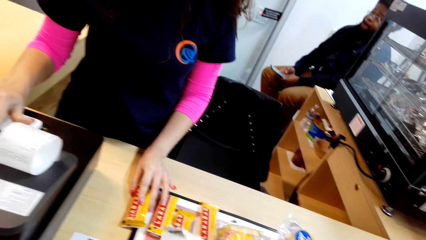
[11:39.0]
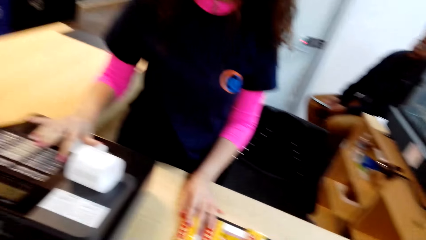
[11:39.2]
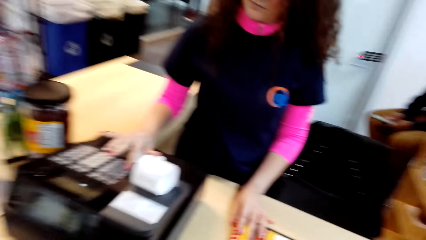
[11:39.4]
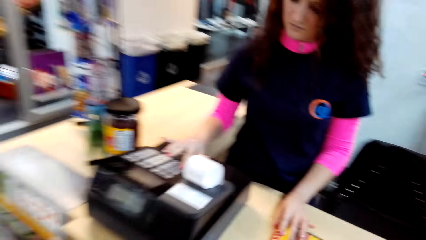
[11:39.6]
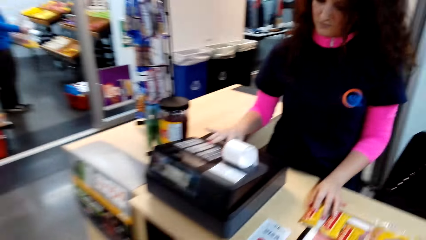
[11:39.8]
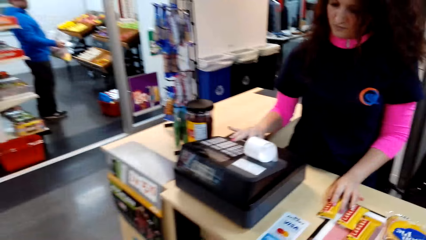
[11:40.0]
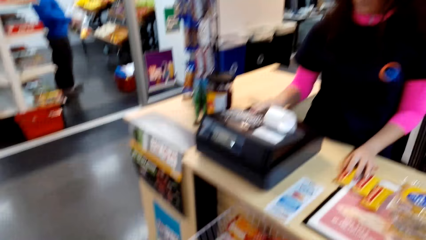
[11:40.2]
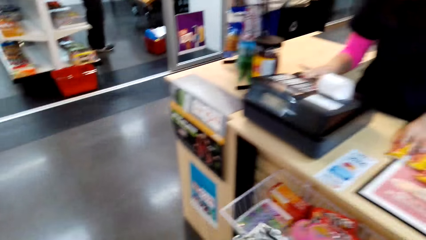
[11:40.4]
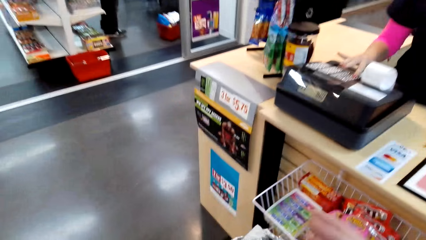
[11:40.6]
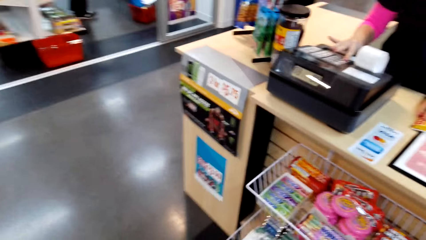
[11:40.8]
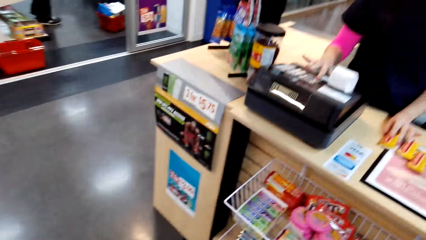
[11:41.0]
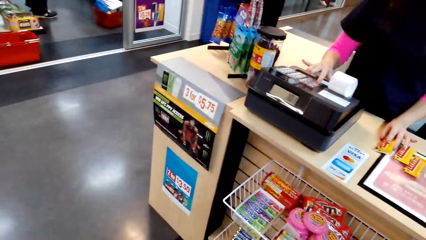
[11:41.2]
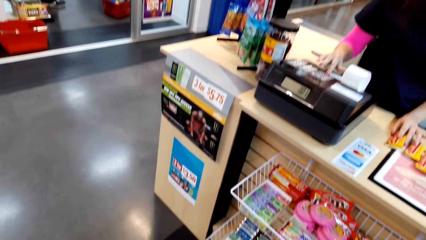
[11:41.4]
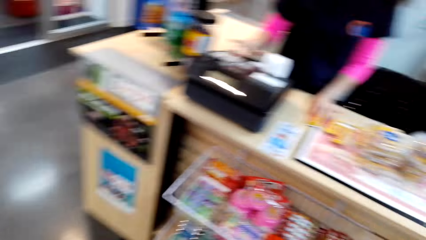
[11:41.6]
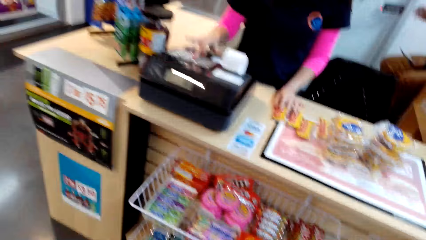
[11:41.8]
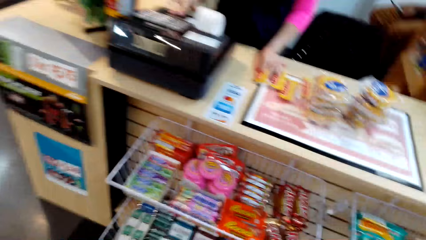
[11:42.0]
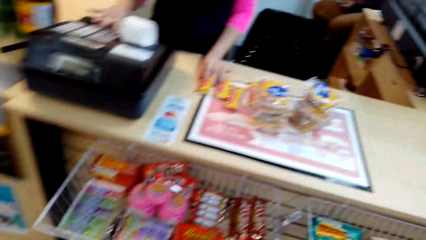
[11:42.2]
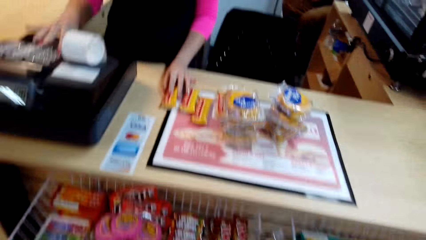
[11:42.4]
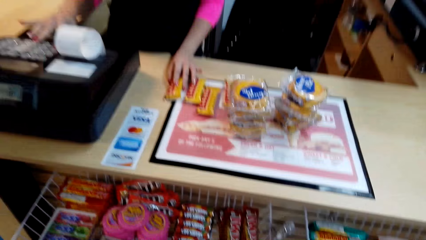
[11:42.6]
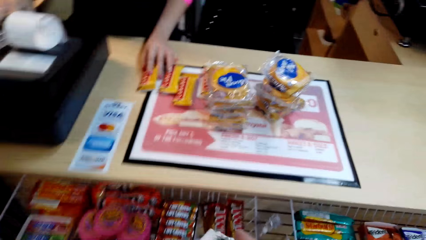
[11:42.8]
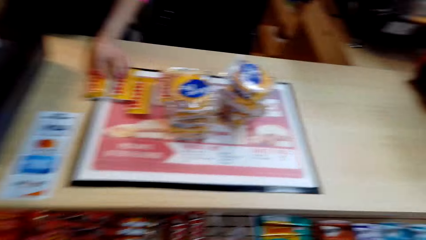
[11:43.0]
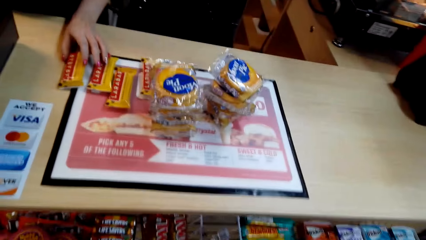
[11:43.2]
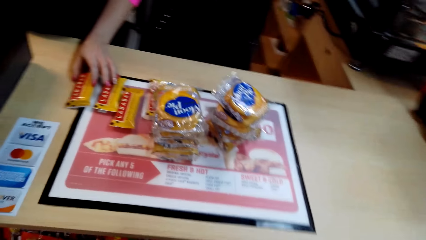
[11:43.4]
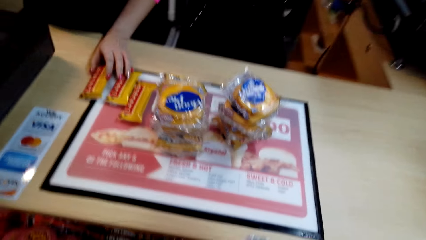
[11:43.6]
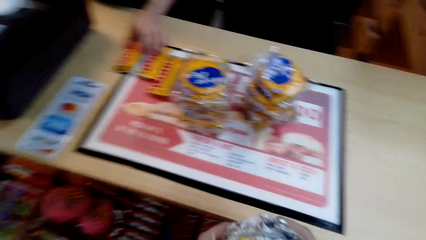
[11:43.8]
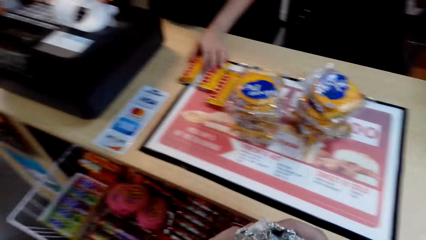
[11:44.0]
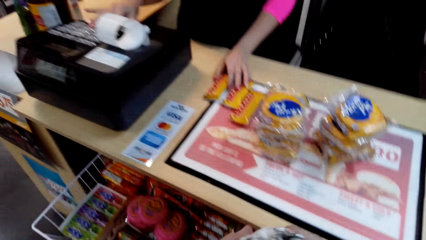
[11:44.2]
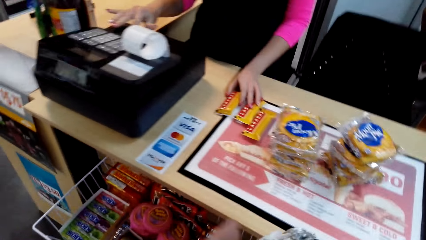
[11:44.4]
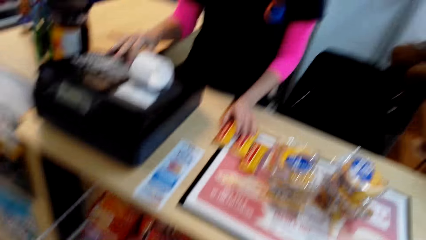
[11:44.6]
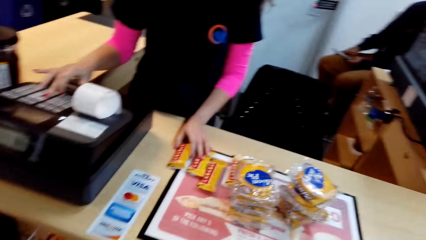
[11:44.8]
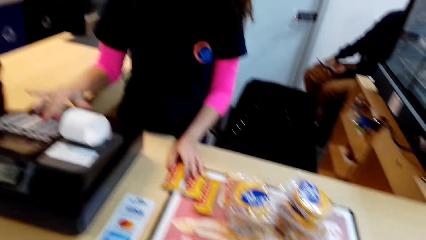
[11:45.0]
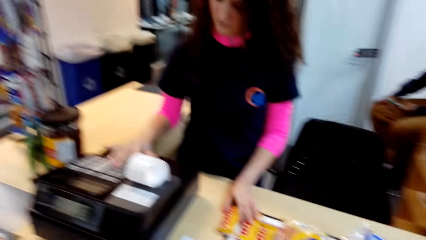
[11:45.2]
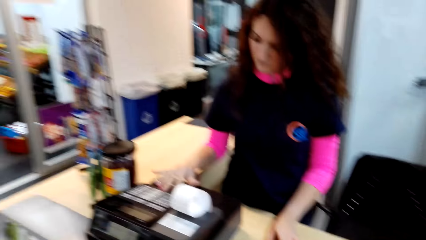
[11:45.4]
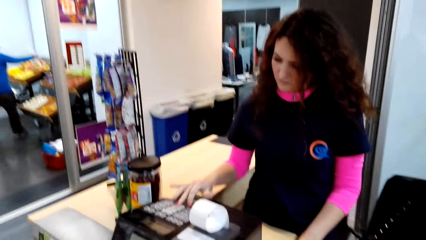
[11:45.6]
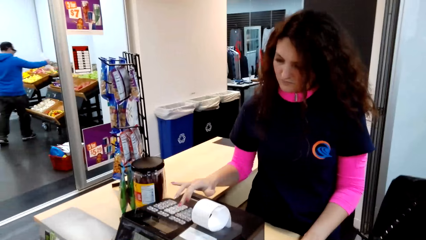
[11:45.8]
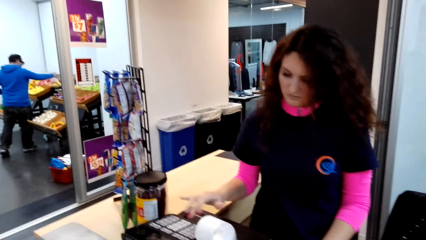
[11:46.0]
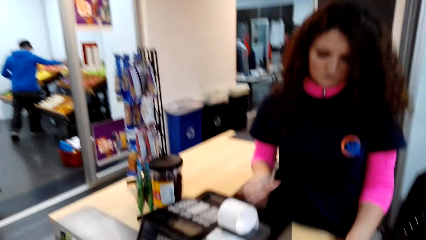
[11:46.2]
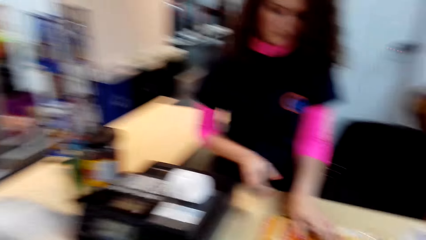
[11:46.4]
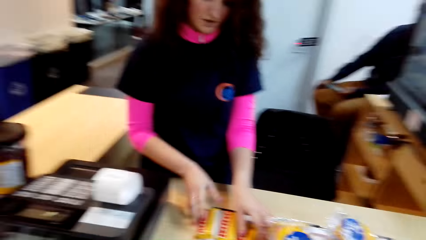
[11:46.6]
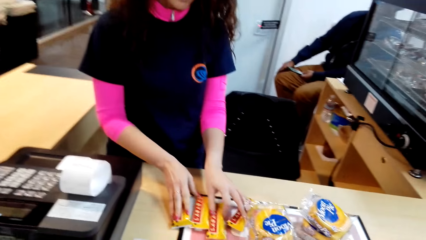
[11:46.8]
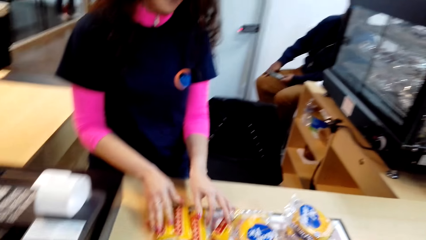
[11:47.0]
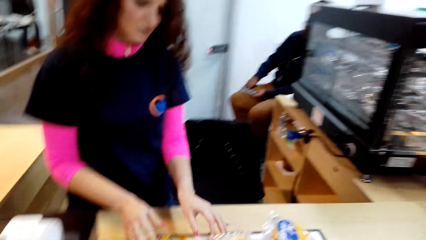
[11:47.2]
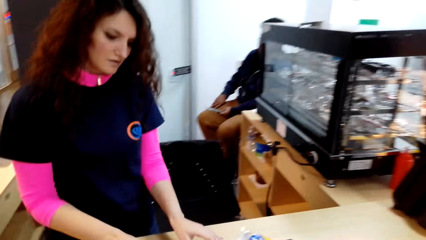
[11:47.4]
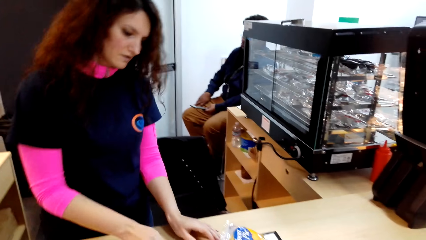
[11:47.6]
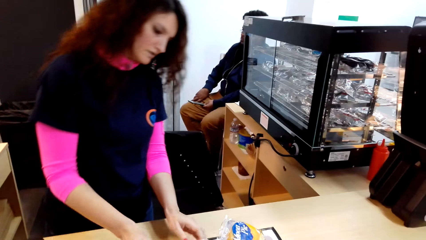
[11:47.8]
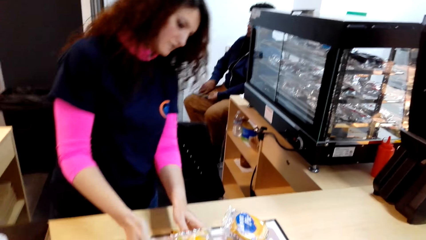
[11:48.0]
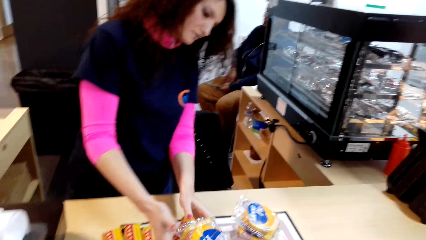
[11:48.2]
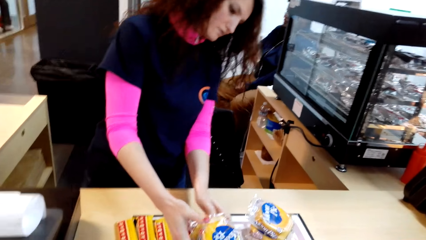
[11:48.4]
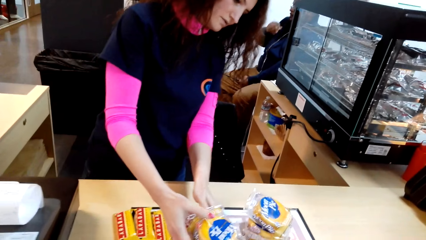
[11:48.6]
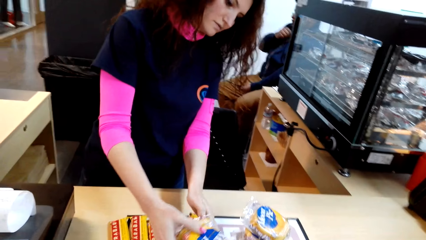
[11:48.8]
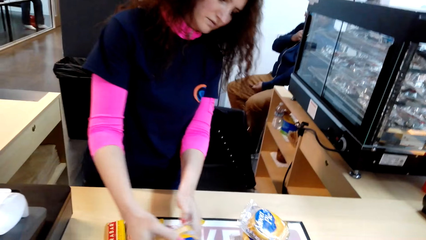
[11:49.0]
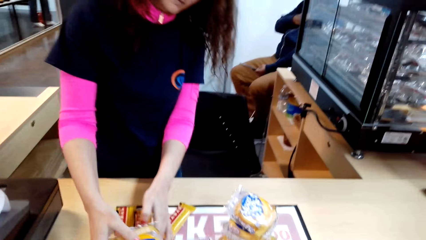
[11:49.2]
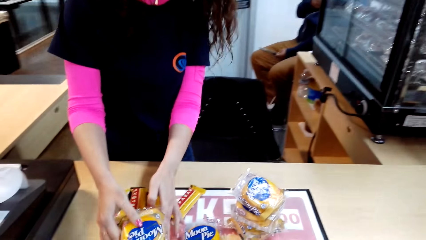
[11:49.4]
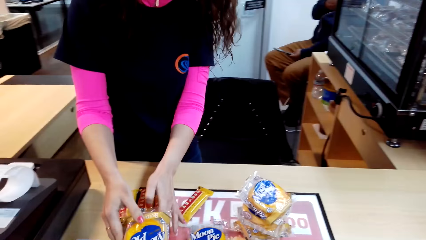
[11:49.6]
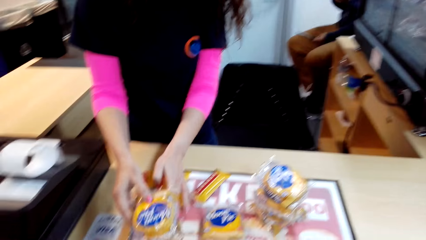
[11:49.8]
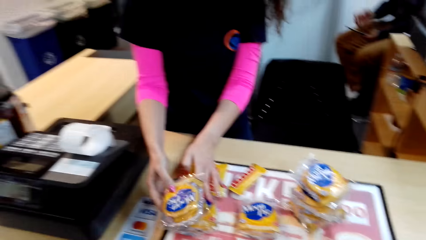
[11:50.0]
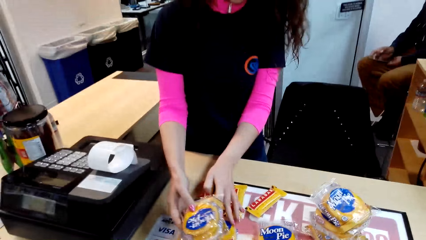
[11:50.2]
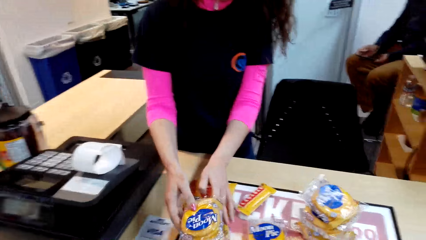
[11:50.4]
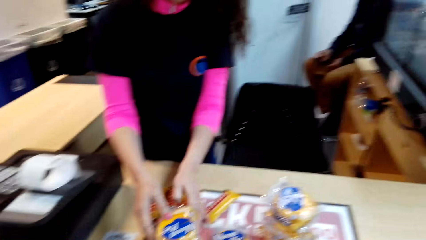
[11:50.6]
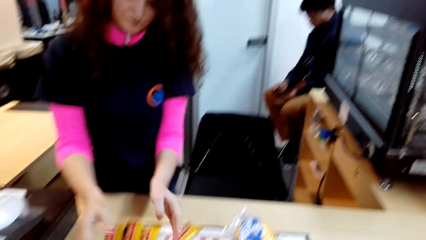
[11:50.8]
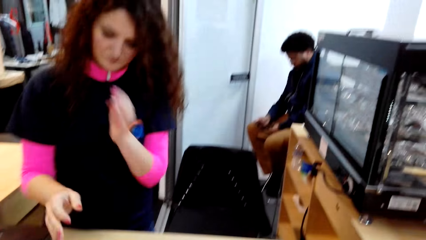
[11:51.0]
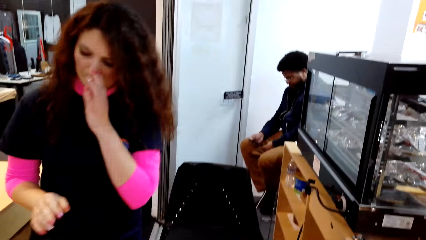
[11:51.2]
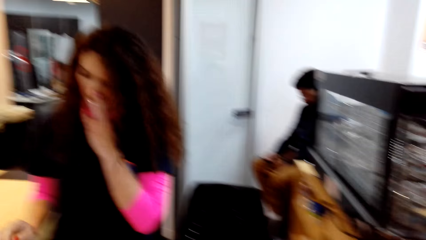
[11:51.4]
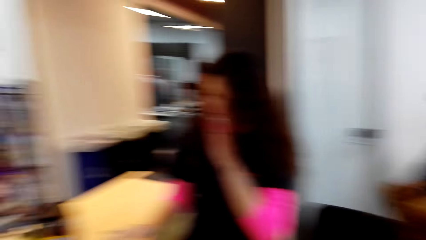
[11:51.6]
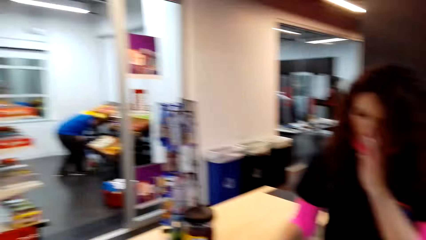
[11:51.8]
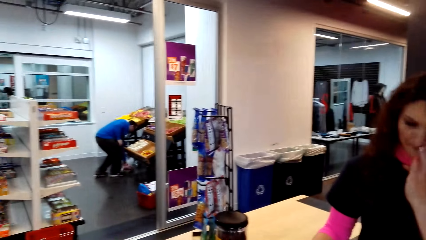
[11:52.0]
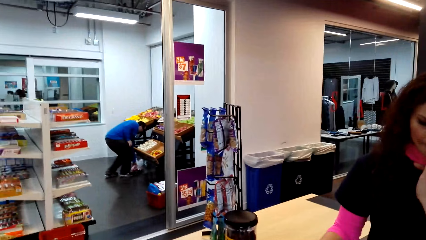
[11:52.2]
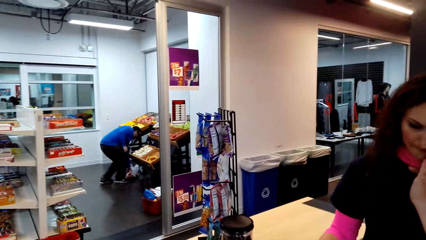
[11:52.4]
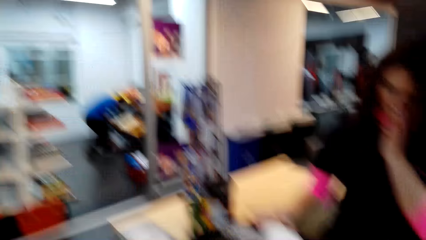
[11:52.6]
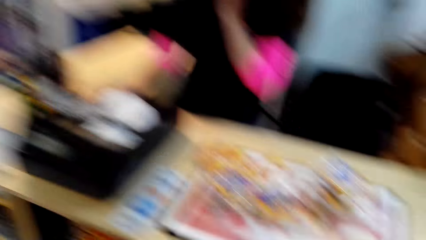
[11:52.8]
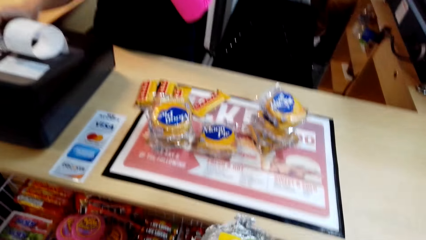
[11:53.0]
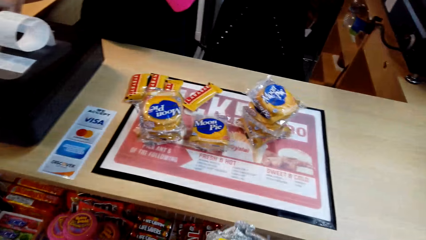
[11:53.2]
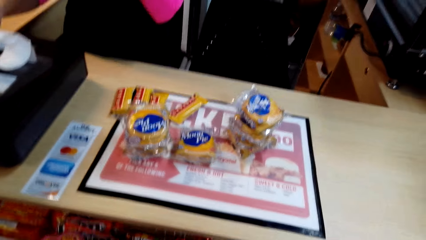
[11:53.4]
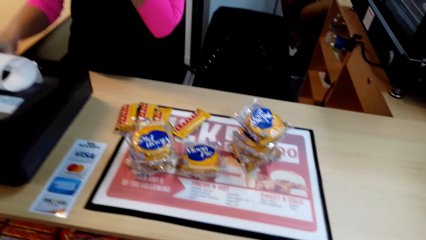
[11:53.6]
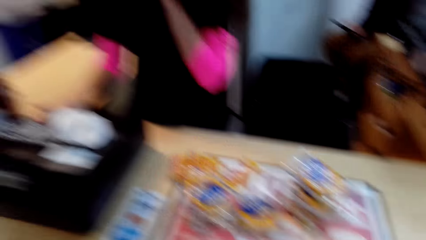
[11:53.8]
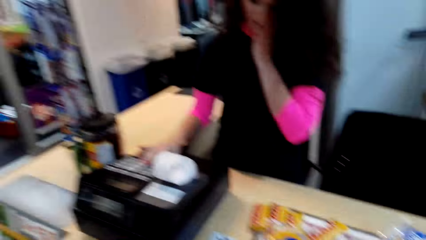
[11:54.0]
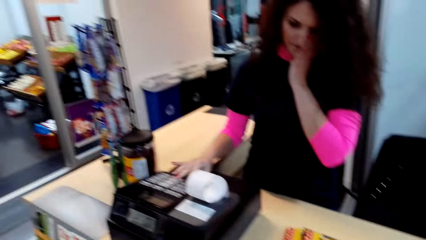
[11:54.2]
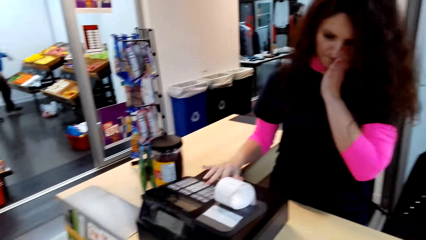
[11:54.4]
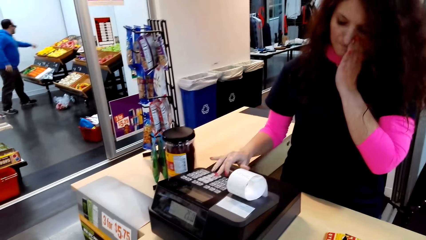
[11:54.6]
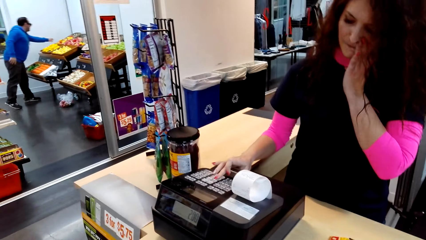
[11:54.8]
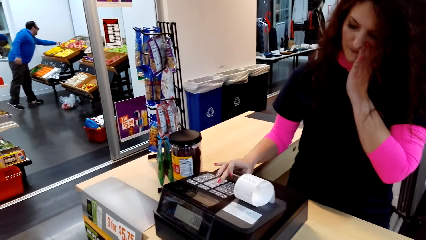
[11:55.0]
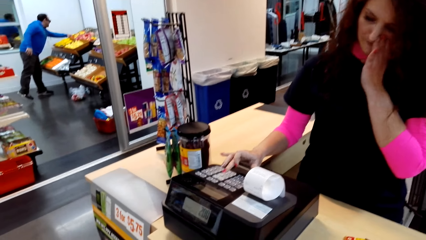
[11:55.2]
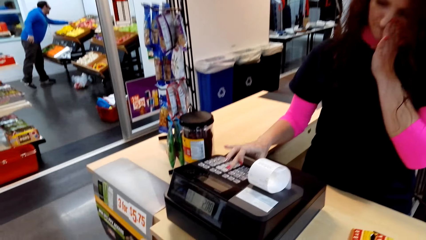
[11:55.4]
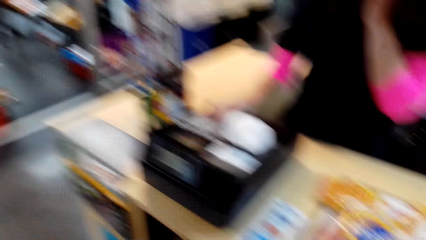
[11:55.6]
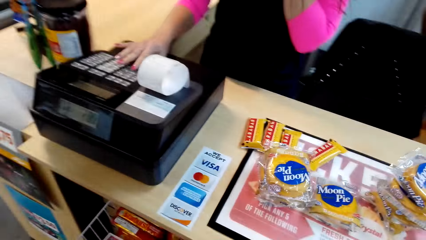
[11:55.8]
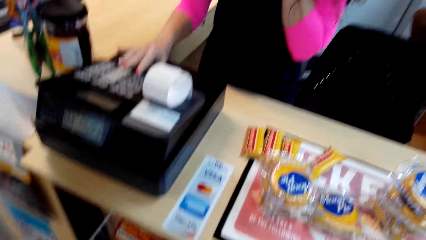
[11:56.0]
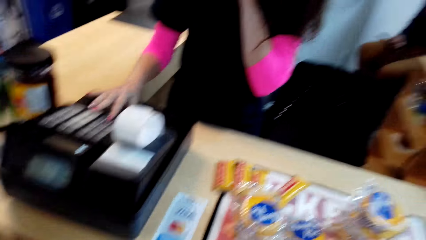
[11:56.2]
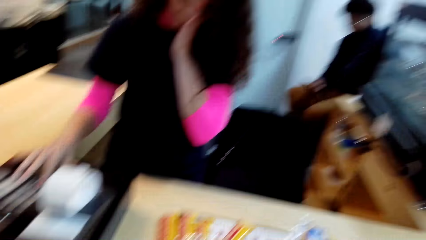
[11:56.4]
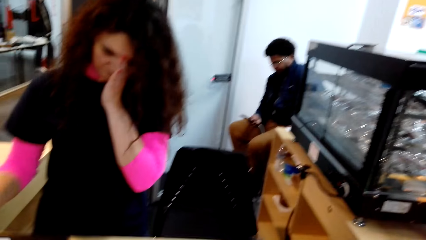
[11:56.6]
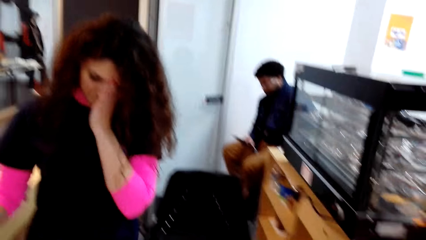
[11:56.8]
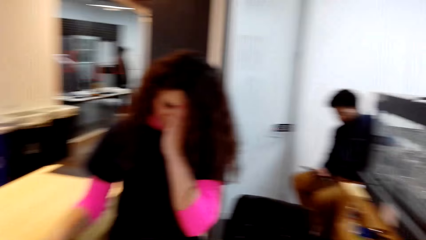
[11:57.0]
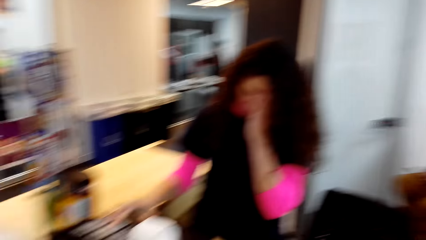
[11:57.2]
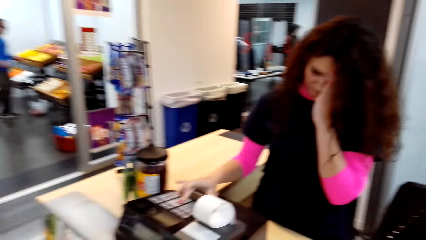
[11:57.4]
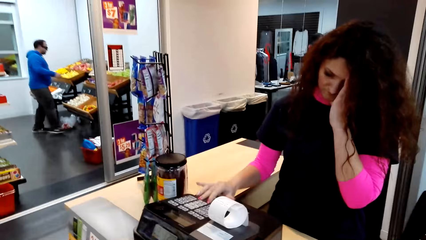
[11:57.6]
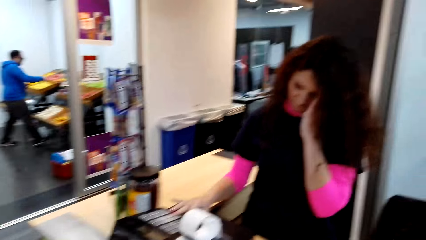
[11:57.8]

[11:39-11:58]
The camera wearer holds items. The lady presses the money machine, holds the items, and presses the money machine. The camera wearer looks around.
